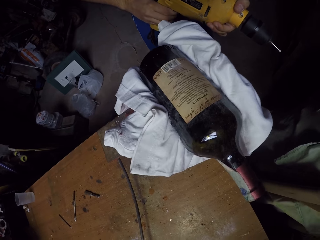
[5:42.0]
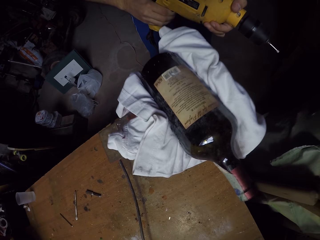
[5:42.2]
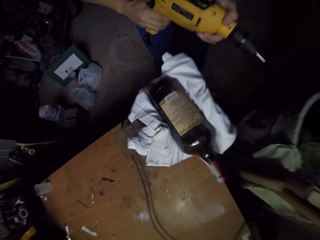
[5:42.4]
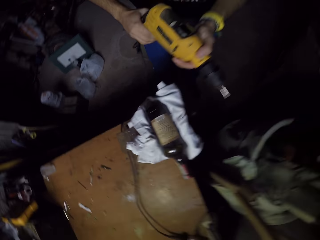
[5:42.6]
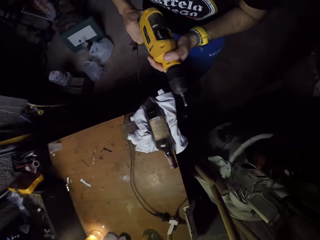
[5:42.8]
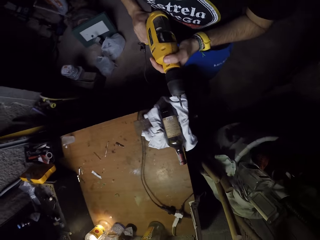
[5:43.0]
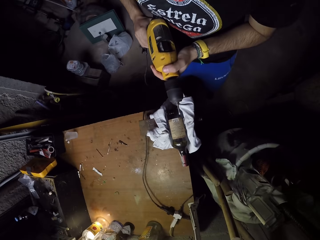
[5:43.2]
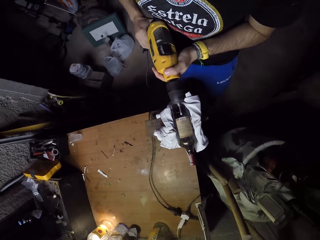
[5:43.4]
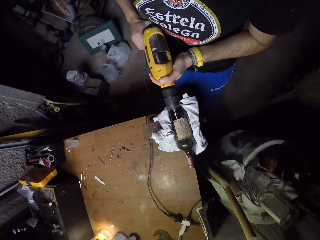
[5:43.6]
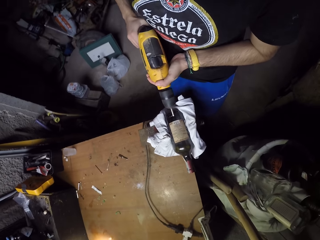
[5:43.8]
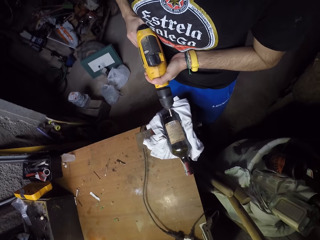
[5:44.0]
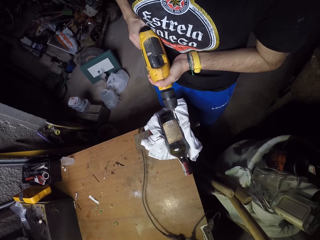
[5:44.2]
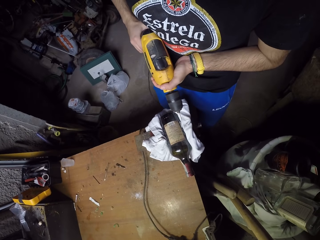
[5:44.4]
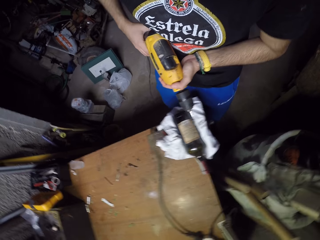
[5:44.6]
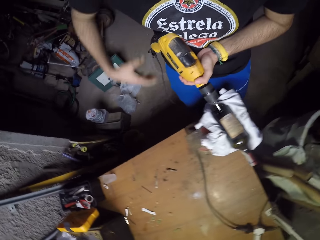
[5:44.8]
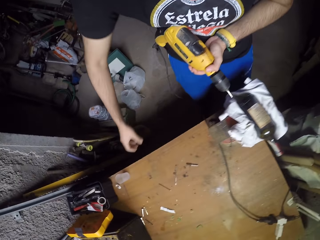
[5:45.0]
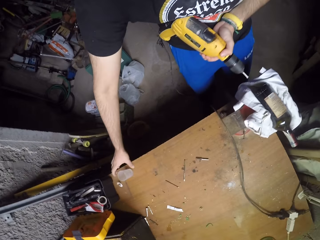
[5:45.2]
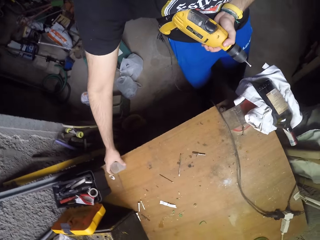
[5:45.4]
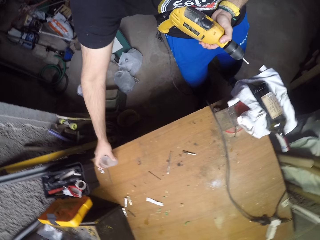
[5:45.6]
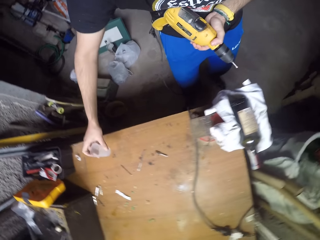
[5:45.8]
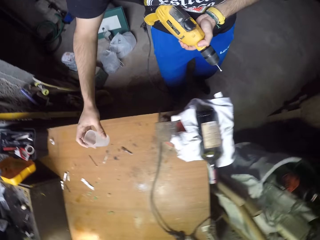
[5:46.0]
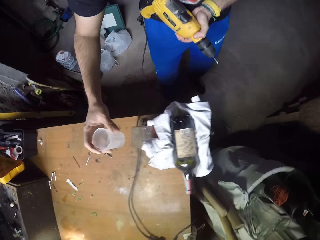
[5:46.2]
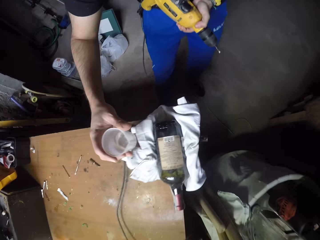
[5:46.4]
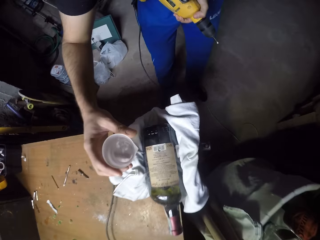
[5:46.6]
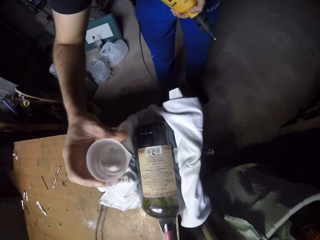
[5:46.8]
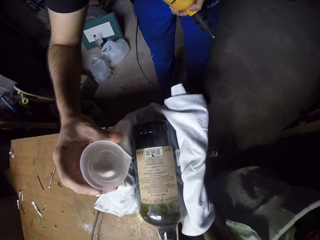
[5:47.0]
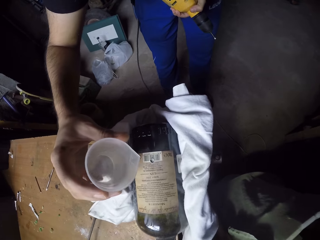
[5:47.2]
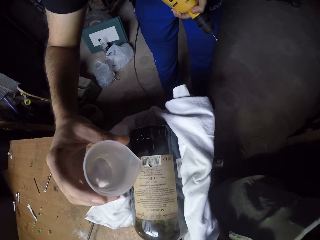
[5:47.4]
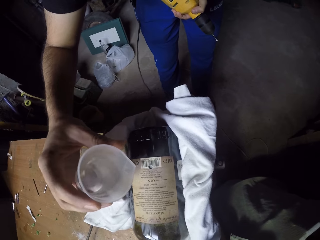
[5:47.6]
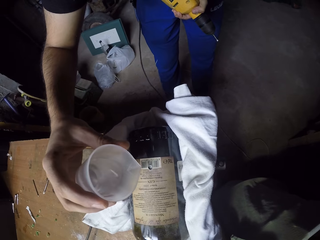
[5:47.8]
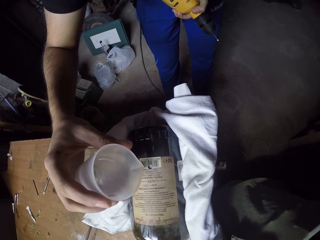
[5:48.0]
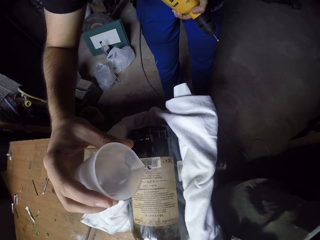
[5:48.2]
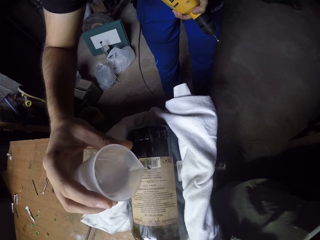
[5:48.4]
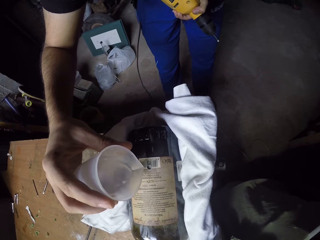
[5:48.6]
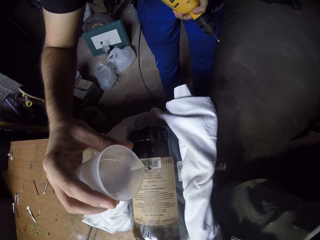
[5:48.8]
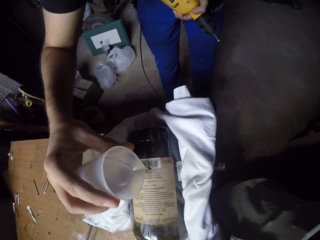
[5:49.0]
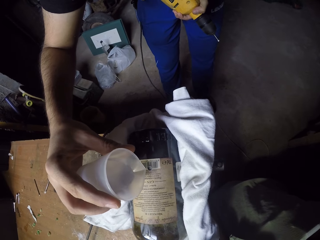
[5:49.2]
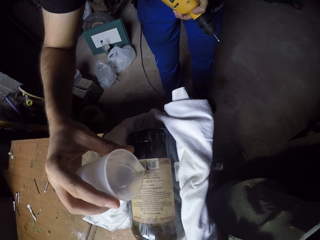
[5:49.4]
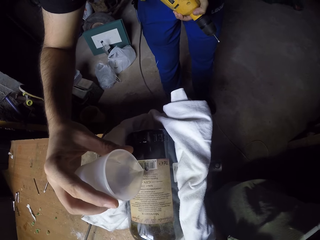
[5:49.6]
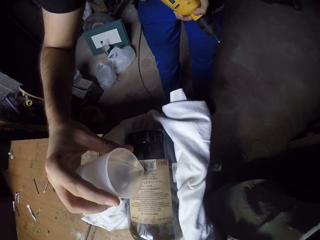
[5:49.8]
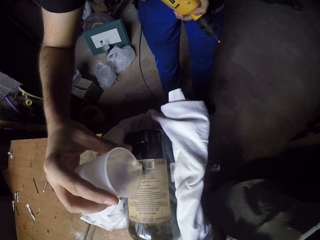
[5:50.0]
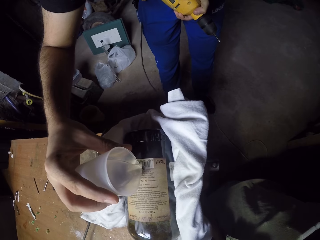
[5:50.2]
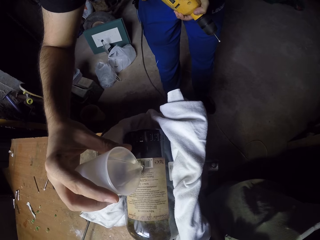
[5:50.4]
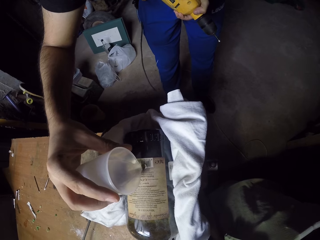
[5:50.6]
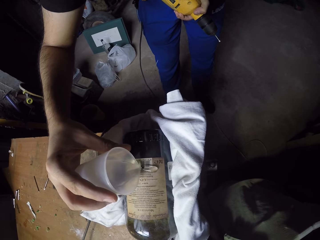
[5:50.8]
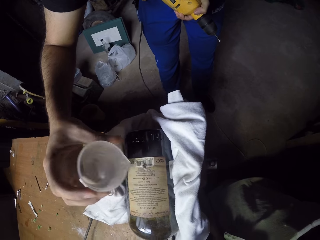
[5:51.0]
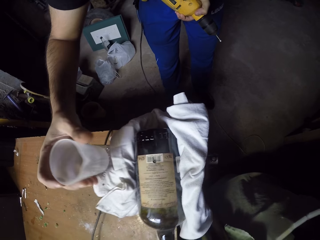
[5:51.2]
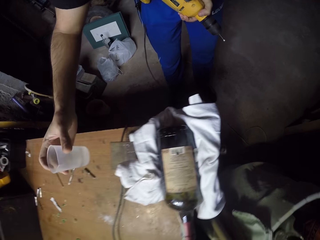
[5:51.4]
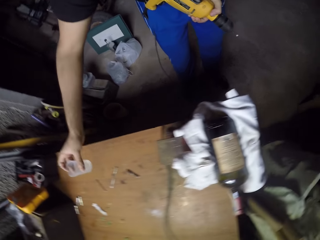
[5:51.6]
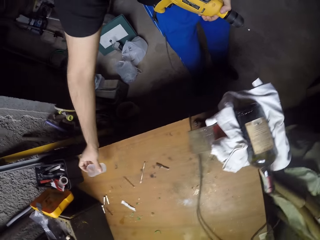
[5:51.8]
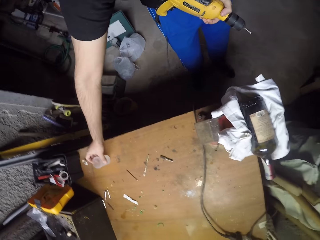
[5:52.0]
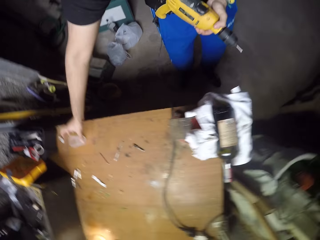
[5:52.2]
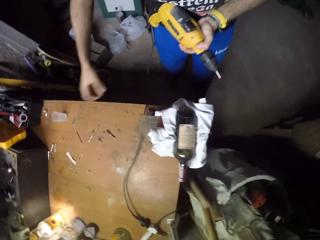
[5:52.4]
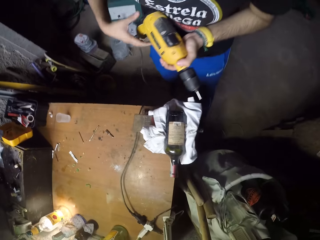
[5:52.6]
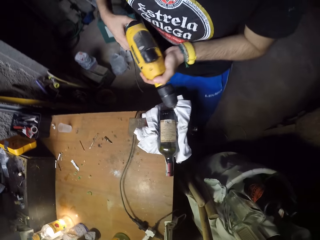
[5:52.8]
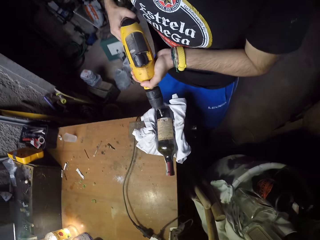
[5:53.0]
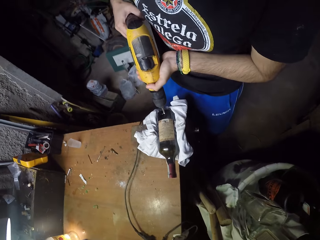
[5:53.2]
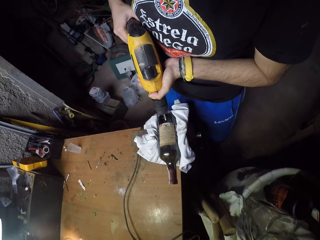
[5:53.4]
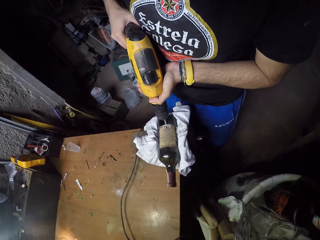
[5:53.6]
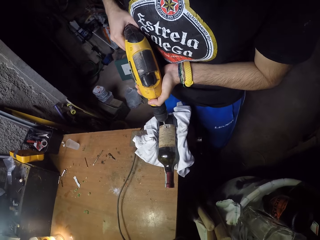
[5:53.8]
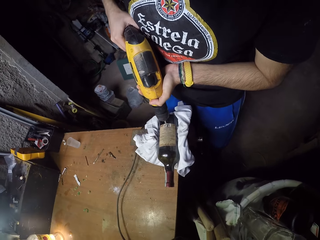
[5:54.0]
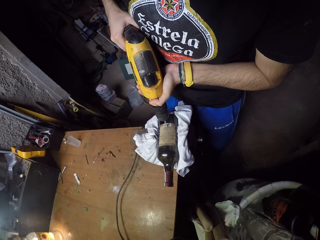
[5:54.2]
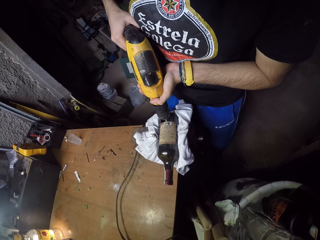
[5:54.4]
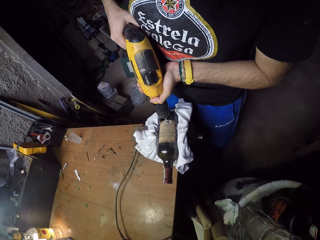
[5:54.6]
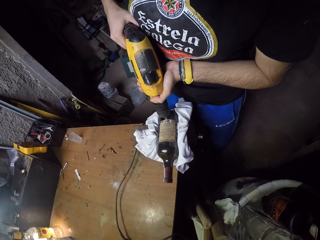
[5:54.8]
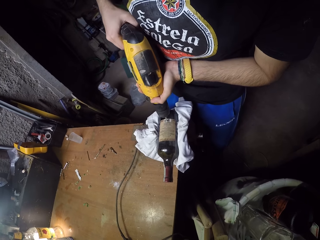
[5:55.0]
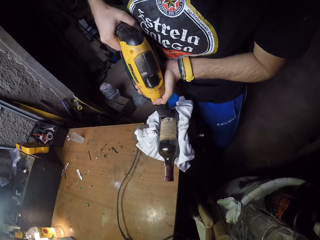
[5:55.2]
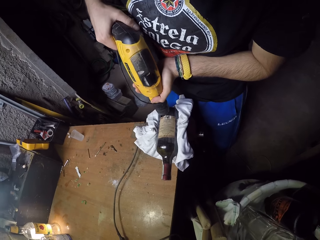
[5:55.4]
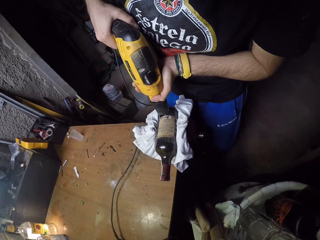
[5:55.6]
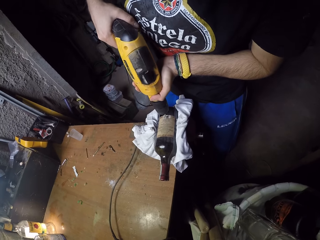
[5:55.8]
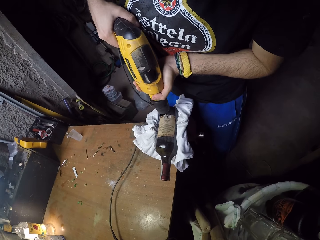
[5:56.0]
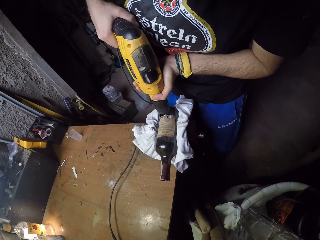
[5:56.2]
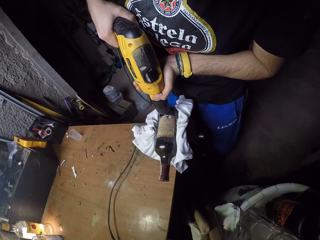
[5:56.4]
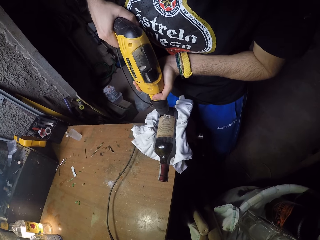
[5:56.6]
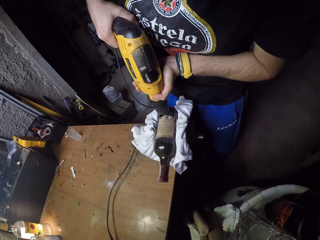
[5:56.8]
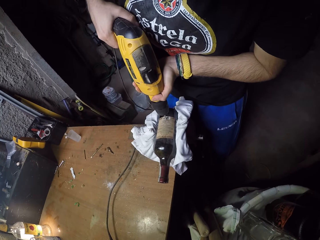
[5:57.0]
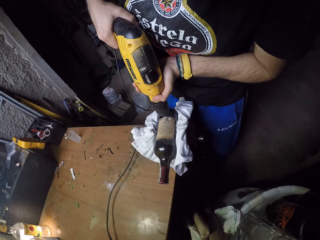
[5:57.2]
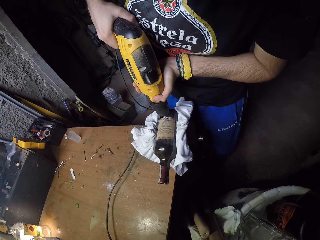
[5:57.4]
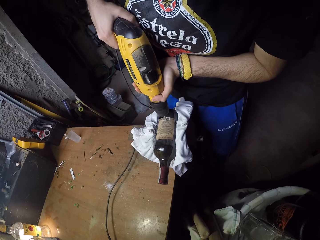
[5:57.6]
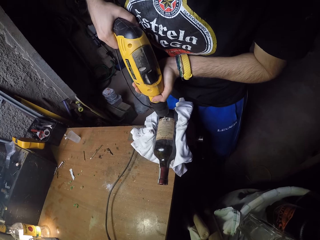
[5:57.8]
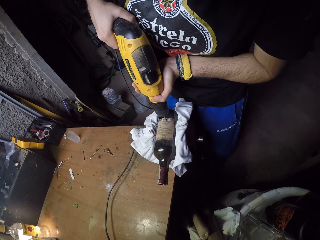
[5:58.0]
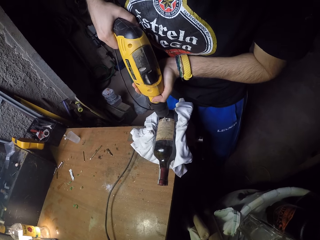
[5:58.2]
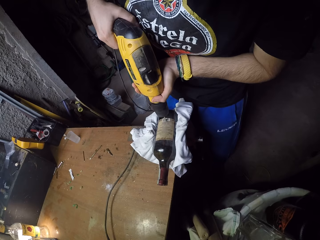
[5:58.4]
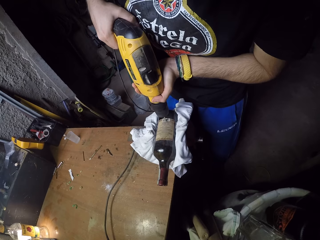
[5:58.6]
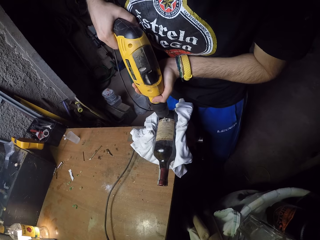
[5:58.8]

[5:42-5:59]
The camera wearer picks up a cup of water from the table with his right hand. He looks around. He pours water from the cup into the hole on the bottle with his right hand. He puts the cup on the table with his right hand. He holds the drill with his right hand. He puts the drill bit on the bottle with the drill in both hands. He drills the bottle on the table with the drill in both hands.

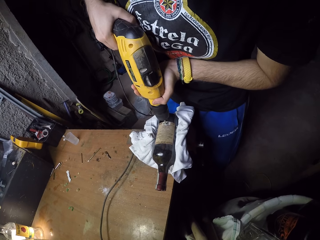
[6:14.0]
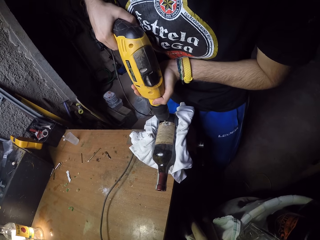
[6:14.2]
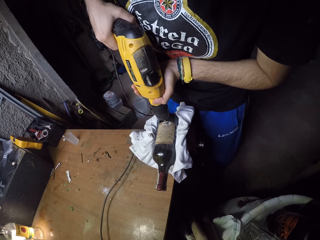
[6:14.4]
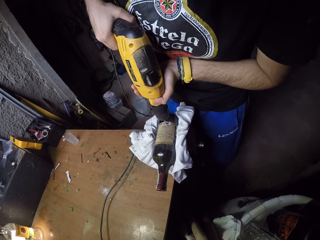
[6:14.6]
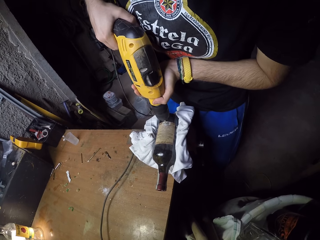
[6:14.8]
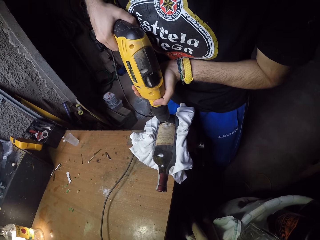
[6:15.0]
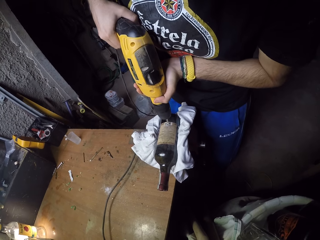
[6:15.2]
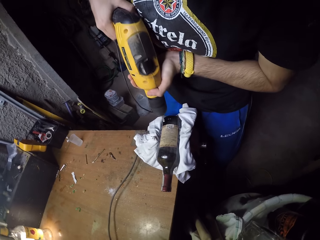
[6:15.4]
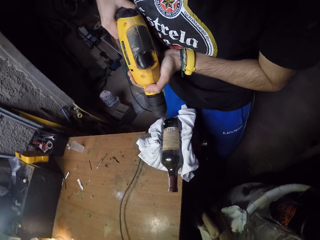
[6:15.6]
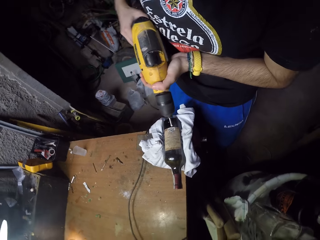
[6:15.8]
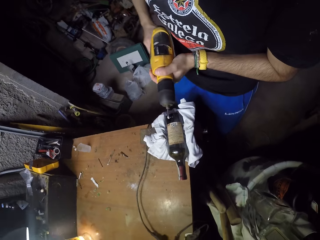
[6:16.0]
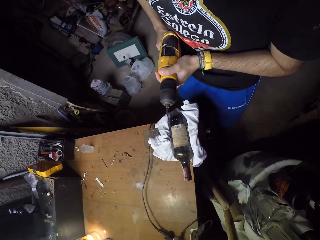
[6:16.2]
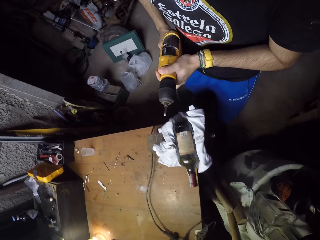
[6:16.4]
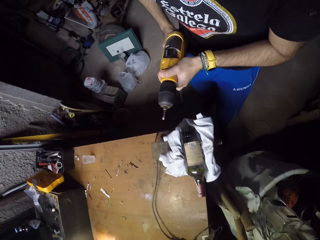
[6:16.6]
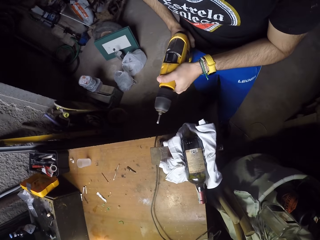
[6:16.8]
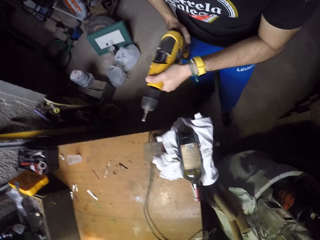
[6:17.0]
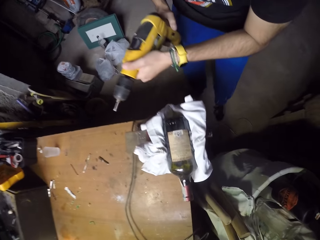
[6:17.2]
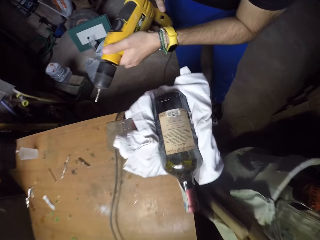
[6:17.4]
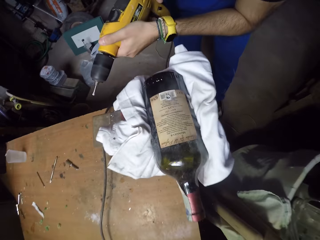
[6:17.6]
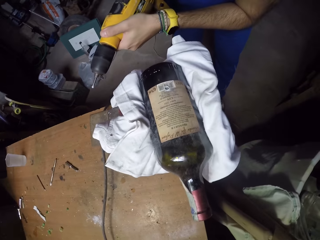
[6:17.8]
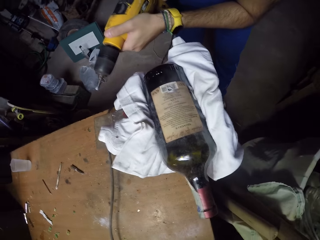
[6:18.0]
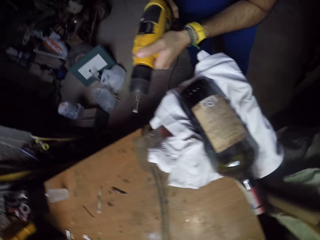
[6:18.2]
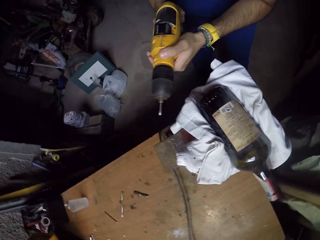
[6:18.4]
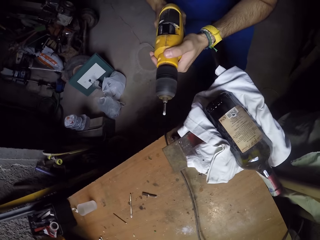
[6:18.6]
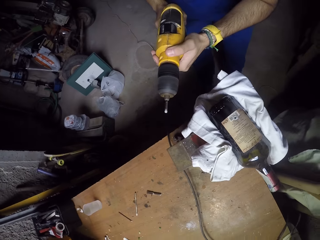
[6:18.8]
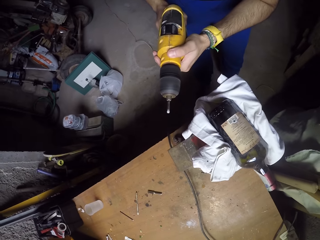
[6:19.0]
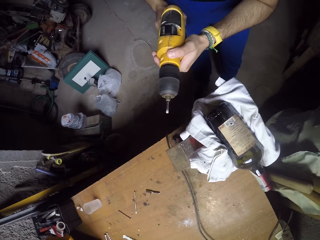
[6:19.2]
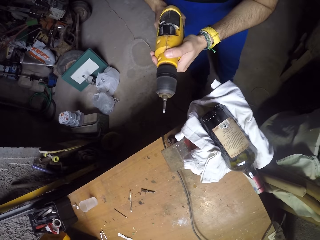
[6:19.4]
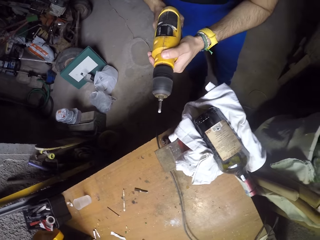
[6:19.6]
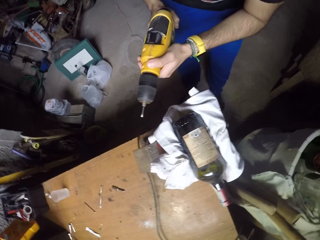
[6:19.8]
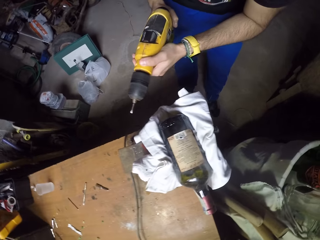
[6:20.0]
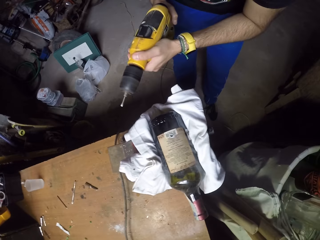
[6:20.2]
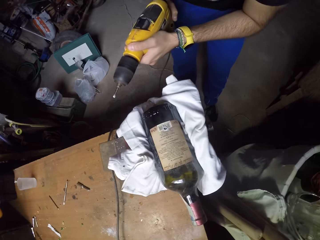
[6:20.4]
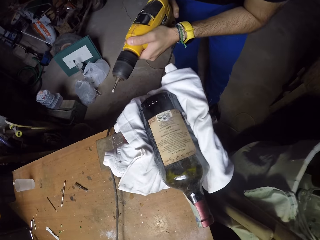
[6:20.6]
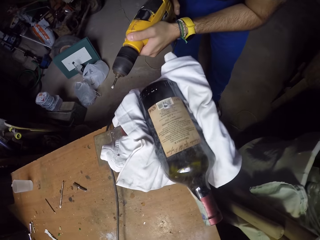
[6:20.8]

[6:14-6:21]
The camera wearer removes the drill from the bottle with both hands.
